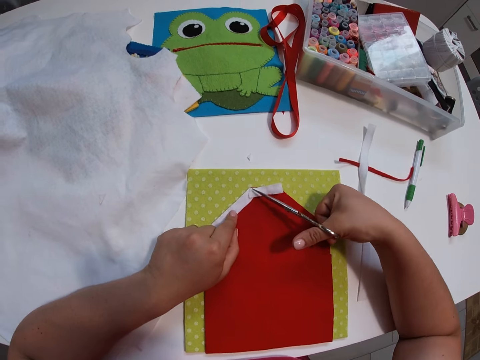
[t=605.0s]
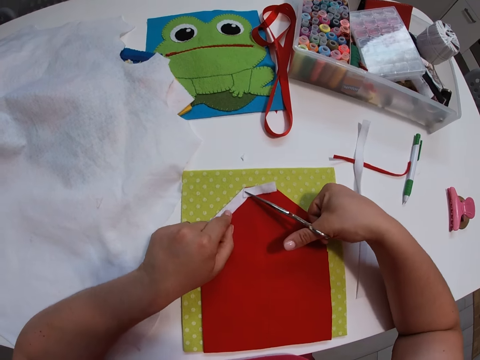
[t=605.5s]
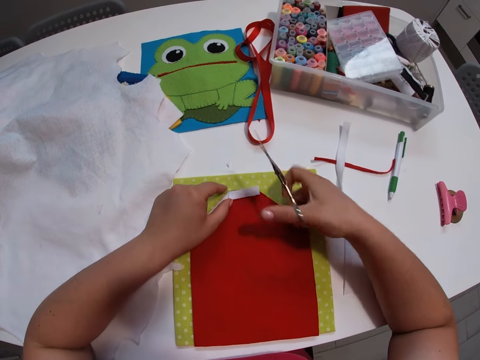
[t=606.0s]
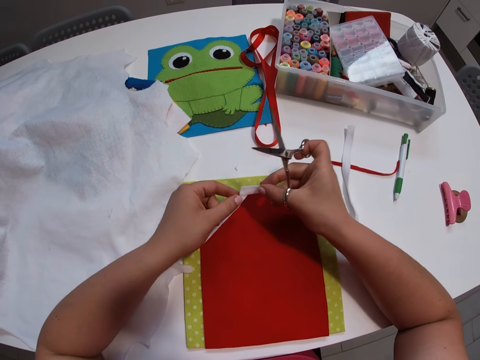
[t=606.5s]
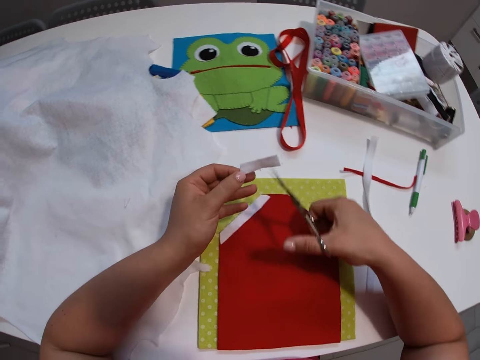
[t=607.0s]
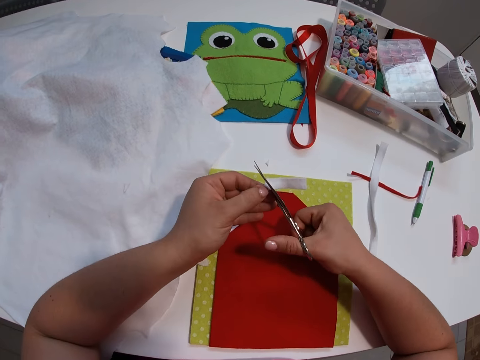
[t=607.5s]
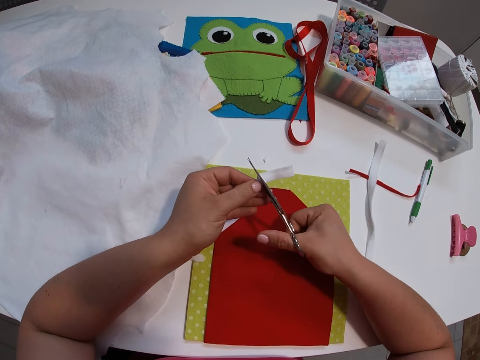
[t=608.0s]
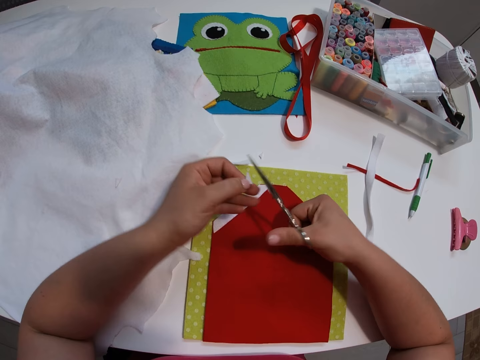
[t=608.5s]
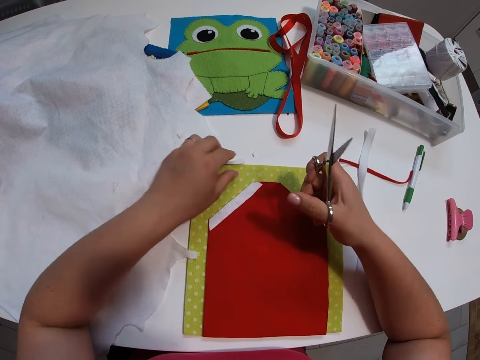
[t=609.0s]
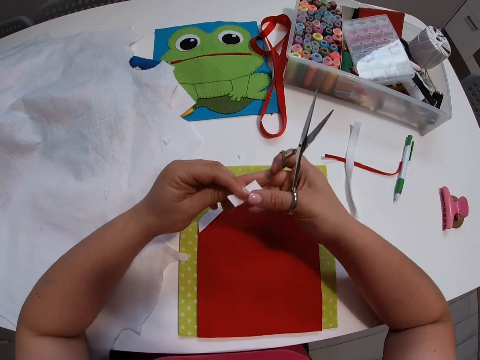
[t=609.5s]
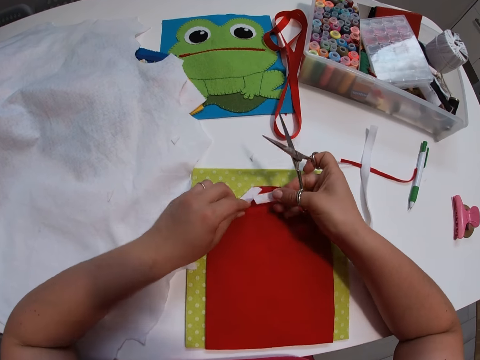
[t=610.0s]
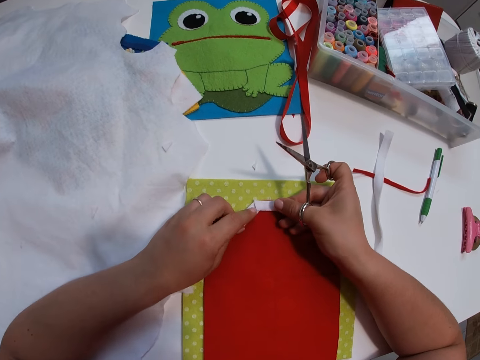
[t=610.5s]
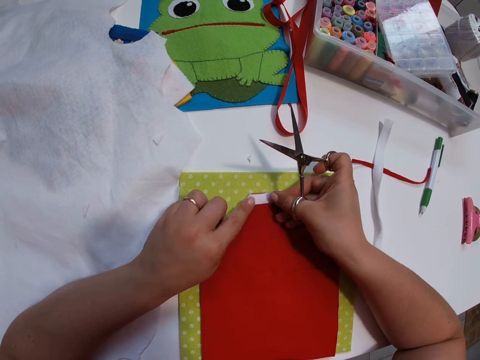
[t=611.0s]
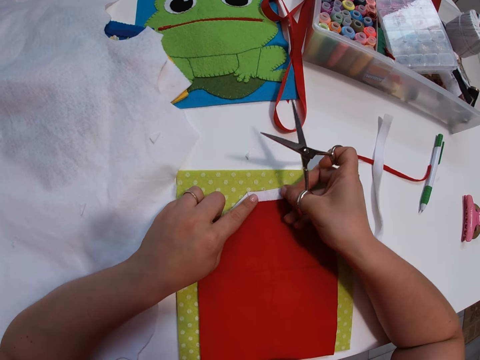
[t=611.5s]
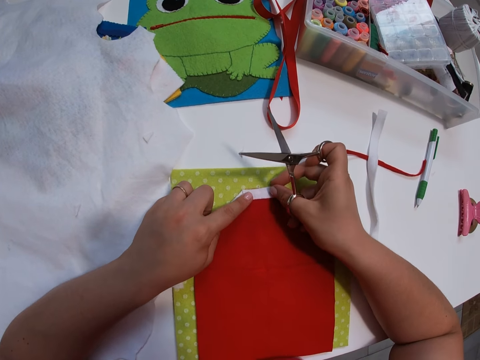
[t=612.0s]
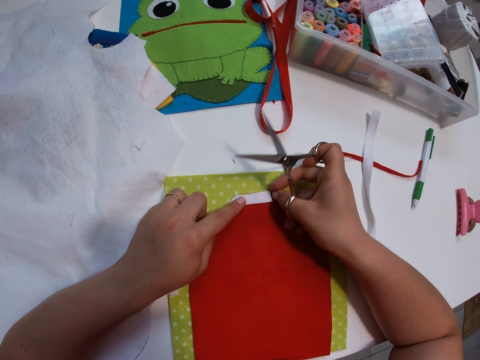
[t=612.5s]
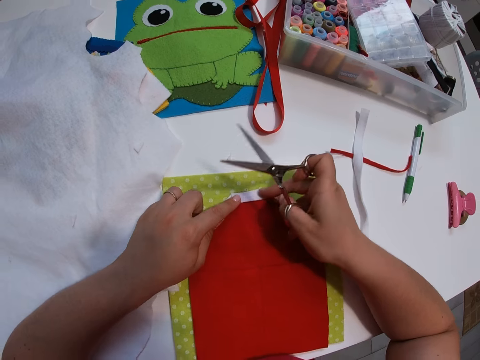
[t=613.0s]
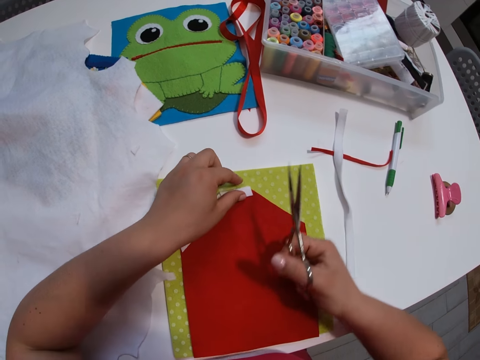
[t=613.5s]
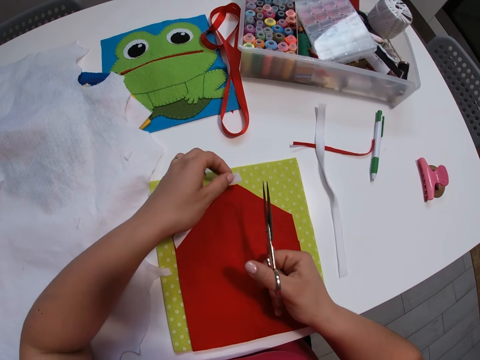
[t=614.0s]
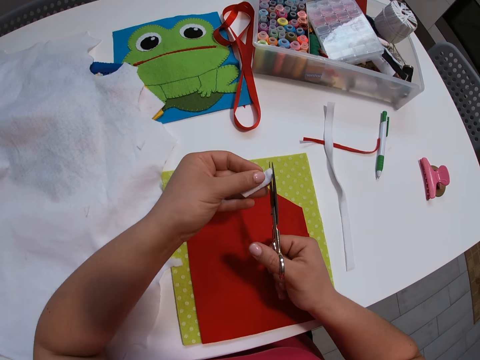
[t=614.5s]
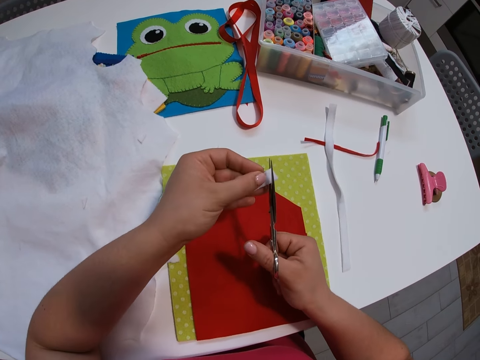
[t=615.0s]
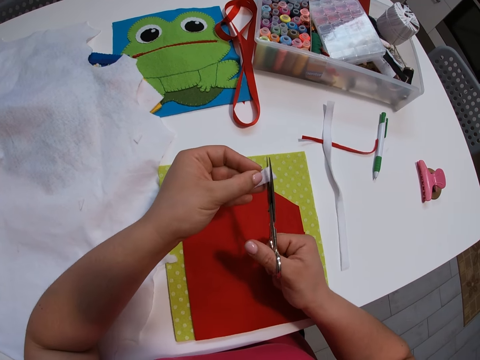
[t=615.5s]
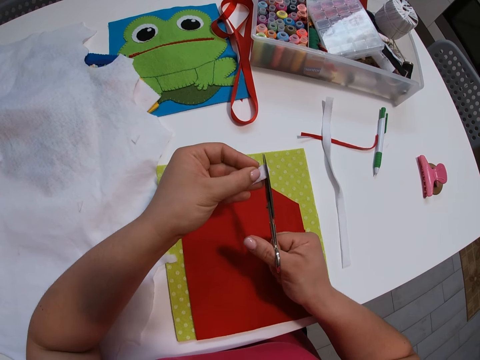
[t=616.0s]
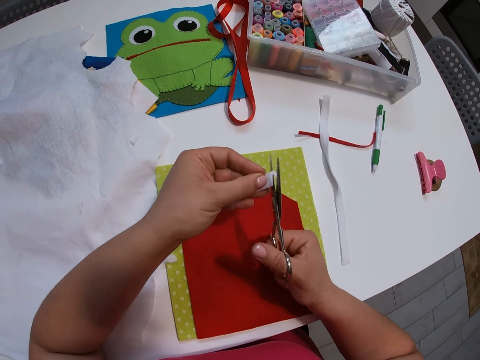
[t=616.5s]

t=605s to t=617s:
The camera wearer tries cutting part of the second small white fabric with the scissors. They lift the second small white fabric from the red one. They cut part of the second small white fabric with the scissors. They throw the piece of cloth aside. They set the second small white fabric on the red one. They pick the piece of cloth. They connect the two pieces of cloth. They cut part of the second small white fabric with the scissors again. They pick the piece of cloth.

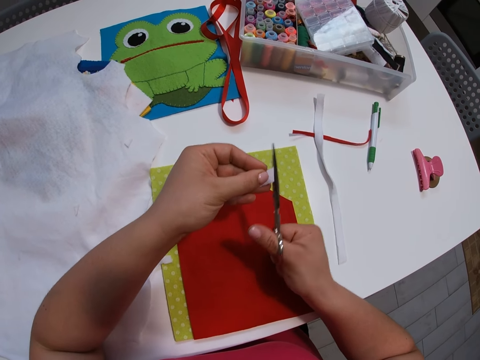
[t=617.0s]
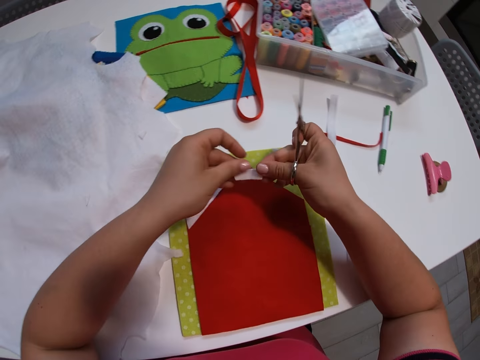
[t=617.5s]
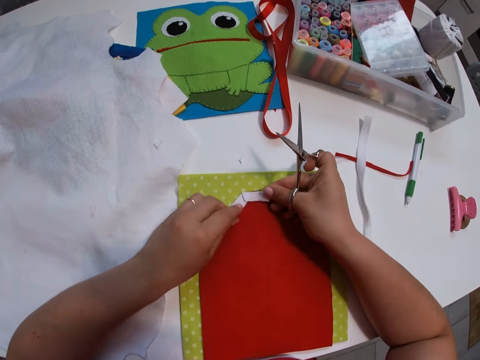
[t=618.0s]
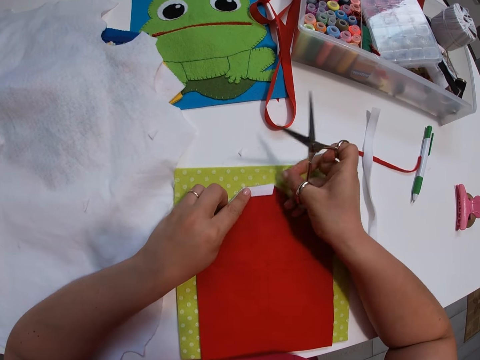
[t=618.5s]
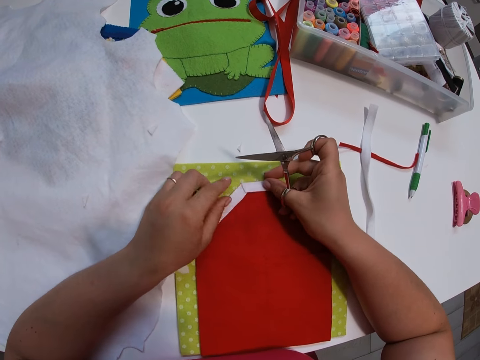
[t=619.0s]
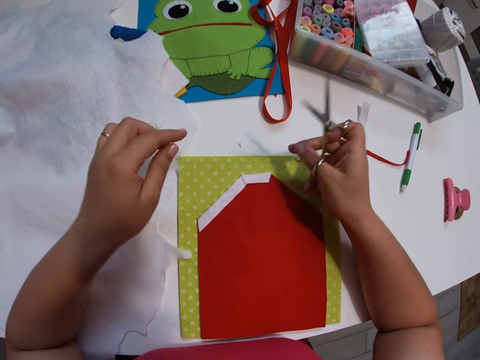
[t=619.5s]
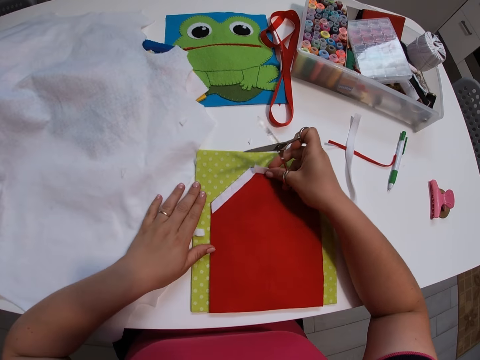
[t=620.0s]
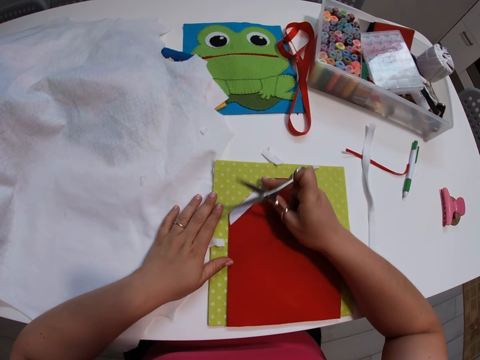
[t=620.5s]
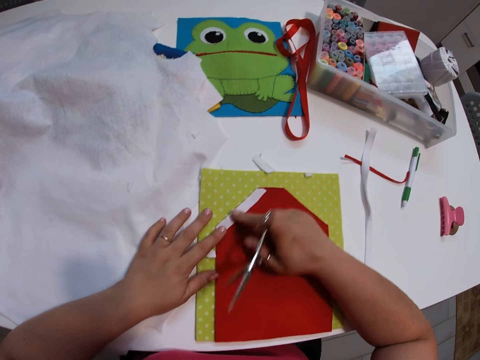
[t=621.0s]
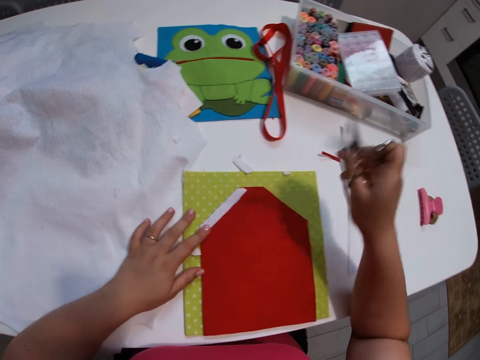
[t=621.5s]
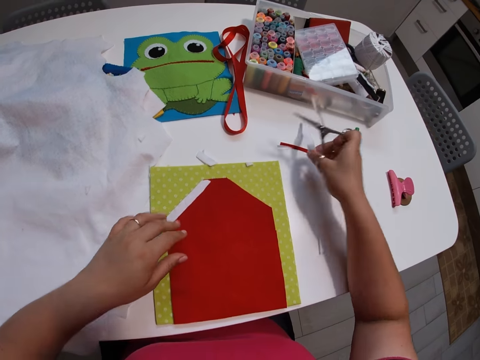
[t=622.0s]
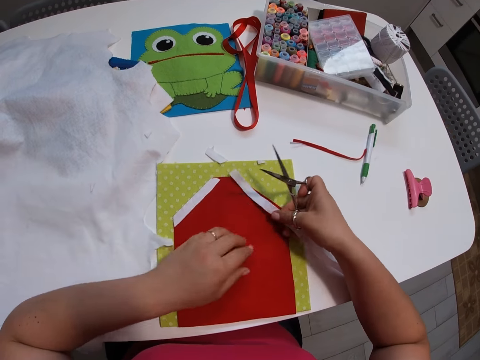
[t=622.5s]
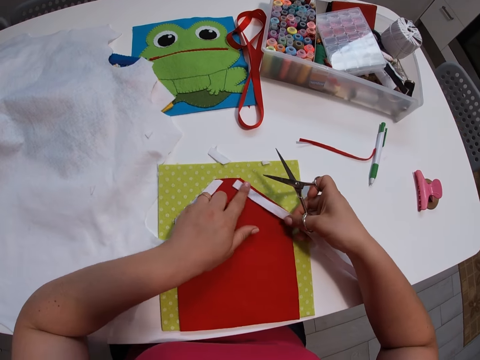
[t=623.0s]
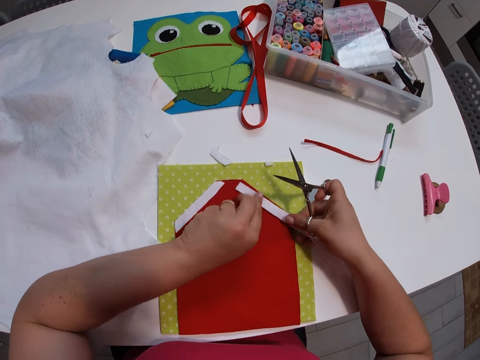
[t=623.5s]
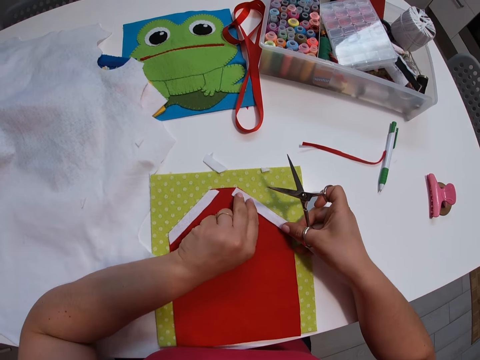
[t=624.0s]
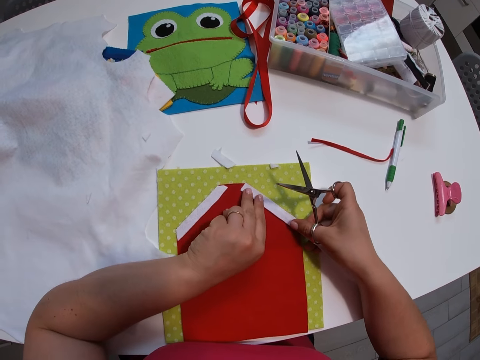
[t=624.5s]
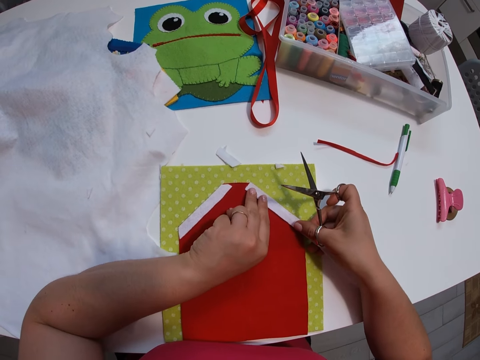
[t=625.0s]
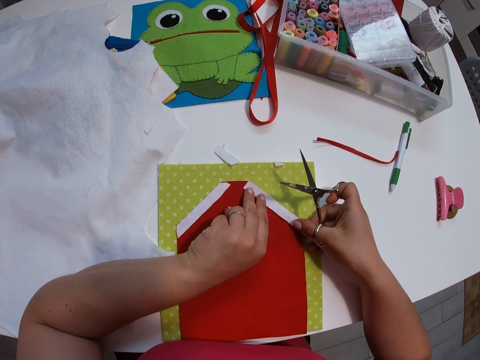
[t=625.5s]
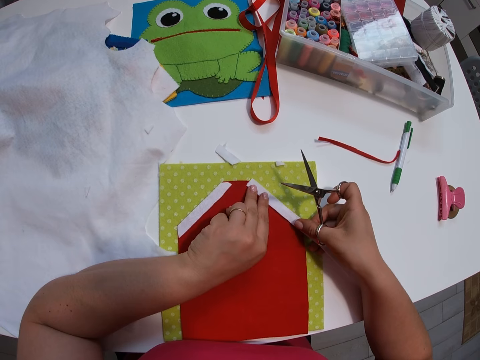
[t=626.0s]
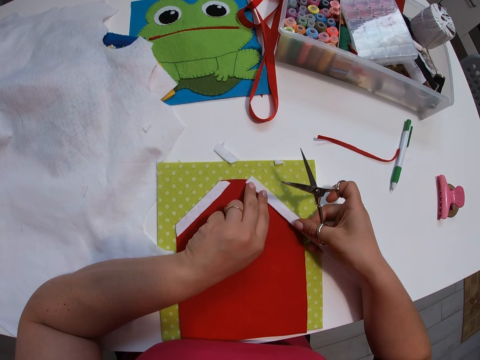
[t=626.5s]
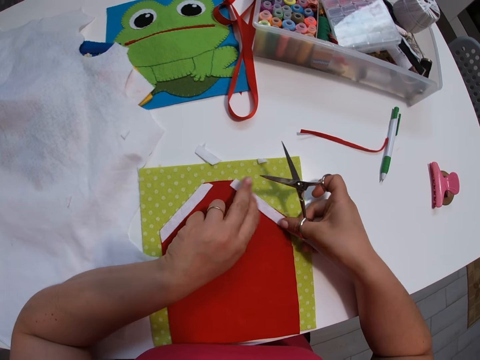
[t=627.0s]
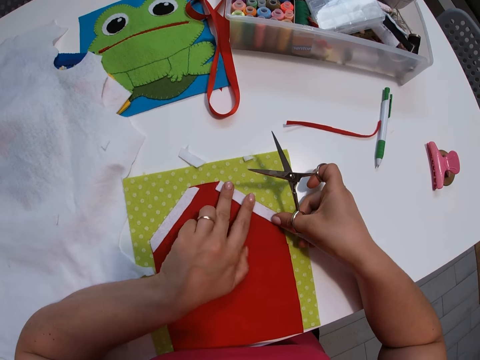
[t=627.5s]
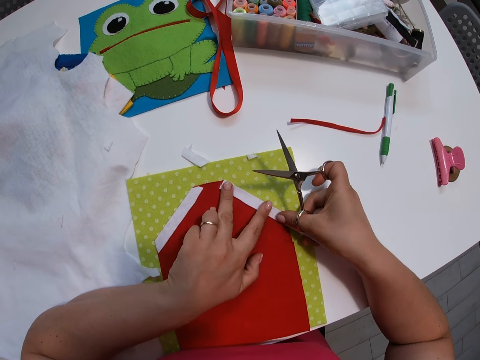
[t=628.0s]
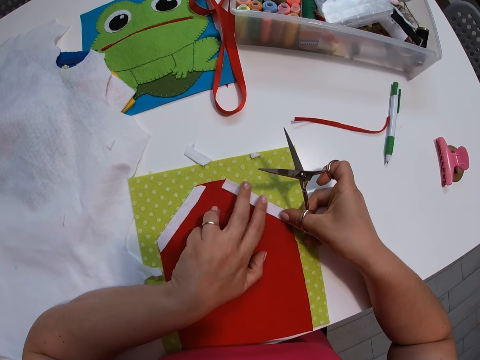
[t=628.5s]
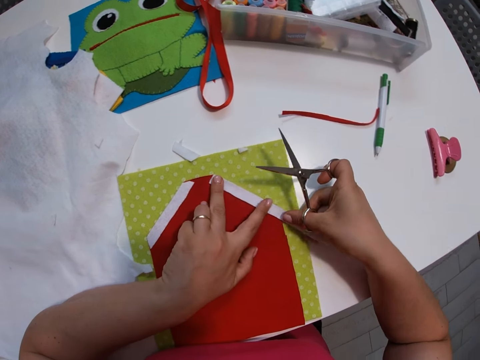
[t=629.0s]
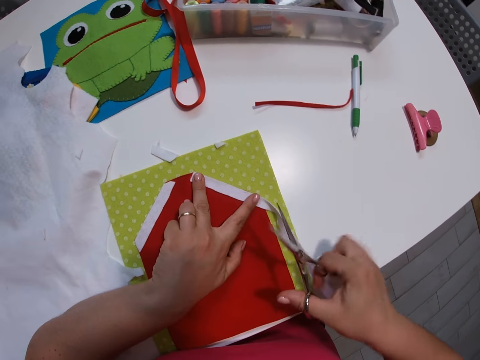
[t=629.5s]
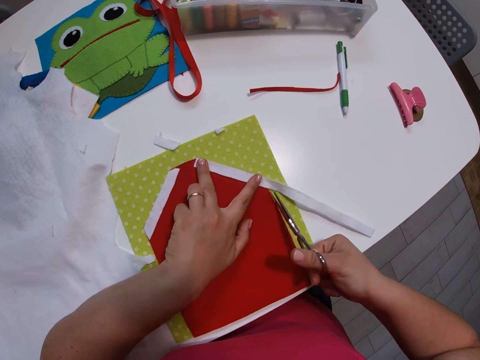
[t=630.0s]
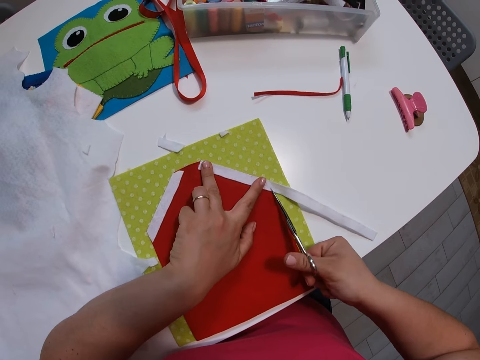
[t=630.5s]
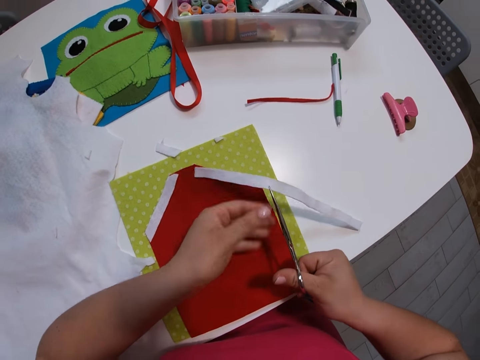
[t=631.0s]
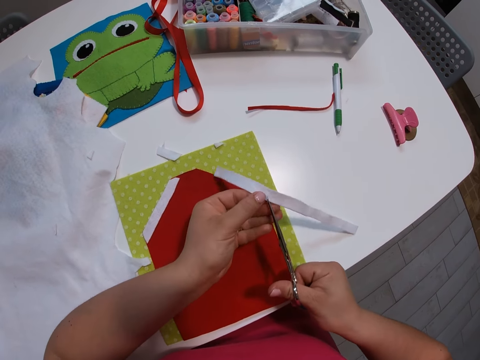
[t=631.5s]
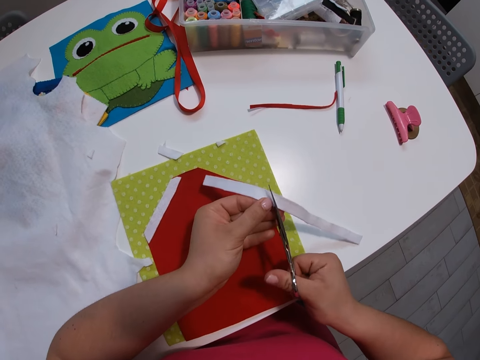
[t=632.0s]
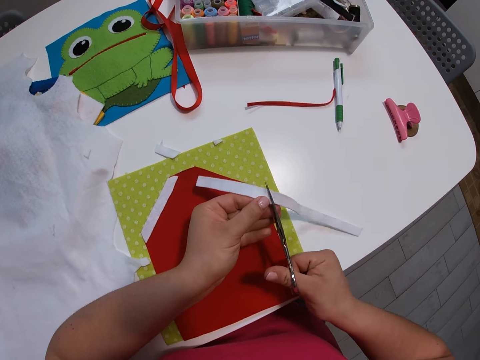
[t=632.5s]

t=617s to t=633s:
The camera wearer sets the second small white fabric on the red one and connects the two pieces of cloth. They remove the second small white fabric from the small red fabric and put the piece of cloth aside. They readjust the first small white fabric. They pick a third small white fabric from the table. They set the third small white fabric on the red one. They cut part of the third small white fabric with the scissors.
